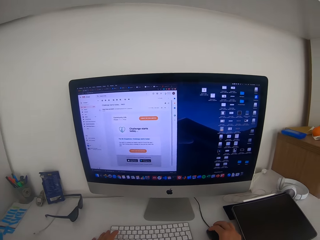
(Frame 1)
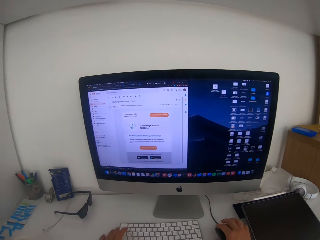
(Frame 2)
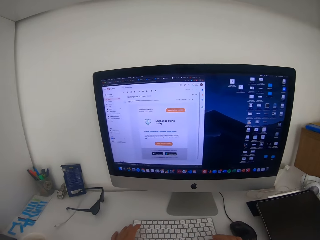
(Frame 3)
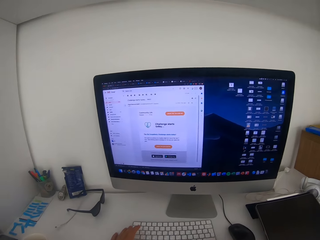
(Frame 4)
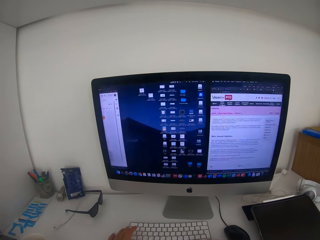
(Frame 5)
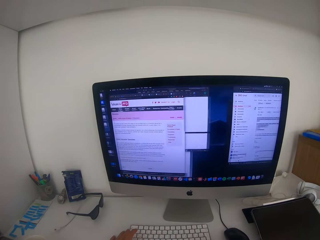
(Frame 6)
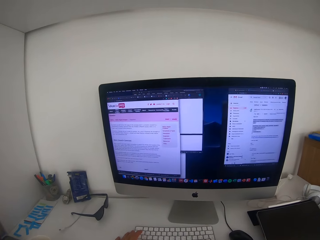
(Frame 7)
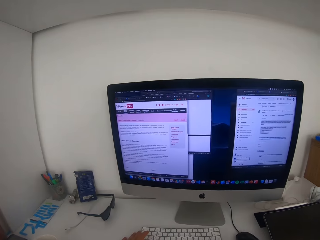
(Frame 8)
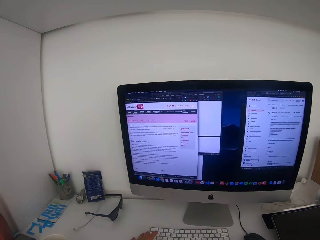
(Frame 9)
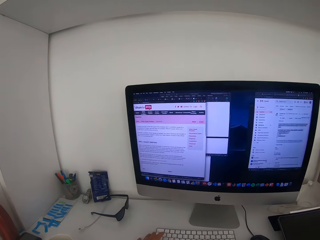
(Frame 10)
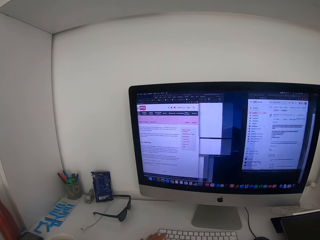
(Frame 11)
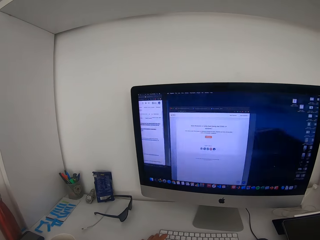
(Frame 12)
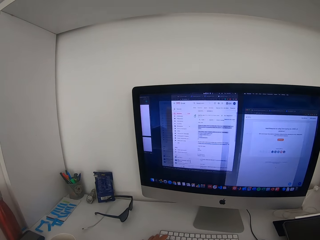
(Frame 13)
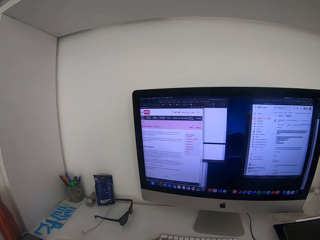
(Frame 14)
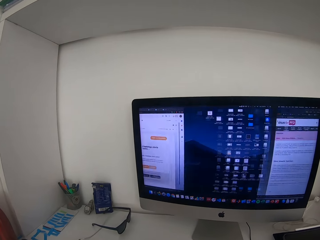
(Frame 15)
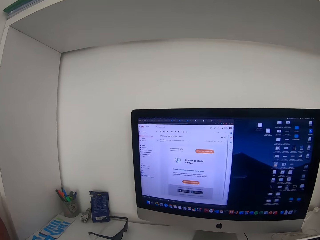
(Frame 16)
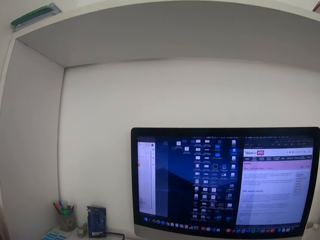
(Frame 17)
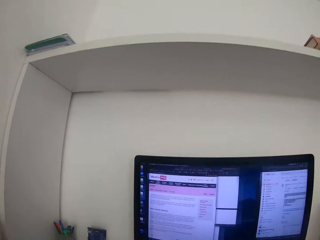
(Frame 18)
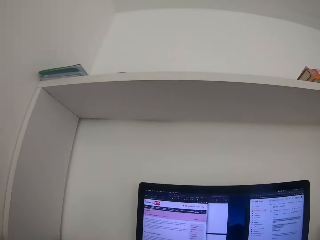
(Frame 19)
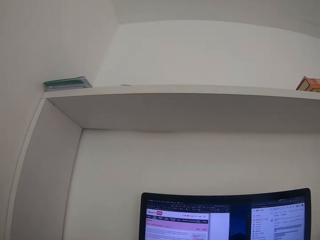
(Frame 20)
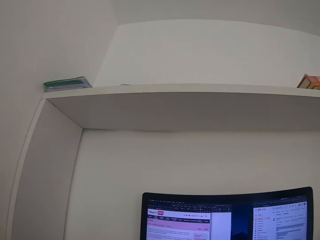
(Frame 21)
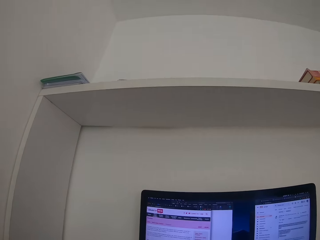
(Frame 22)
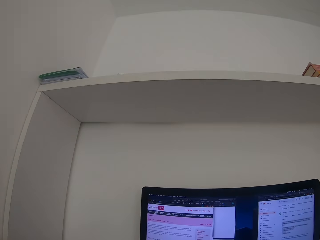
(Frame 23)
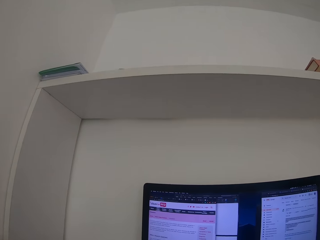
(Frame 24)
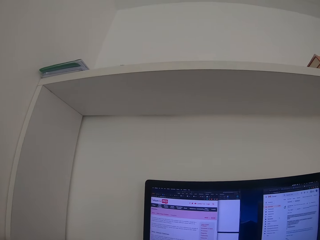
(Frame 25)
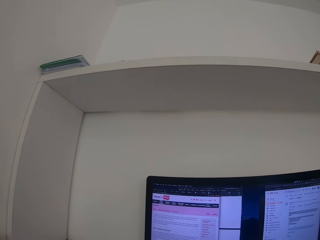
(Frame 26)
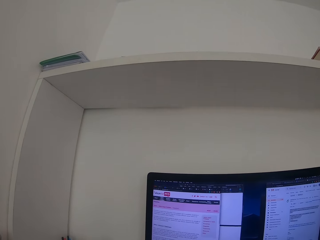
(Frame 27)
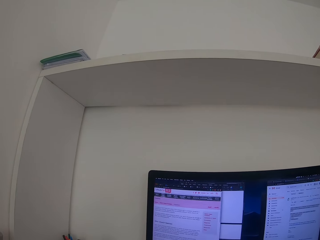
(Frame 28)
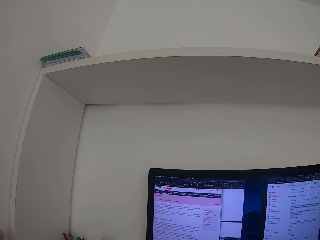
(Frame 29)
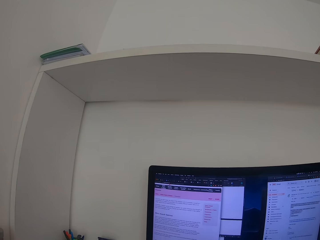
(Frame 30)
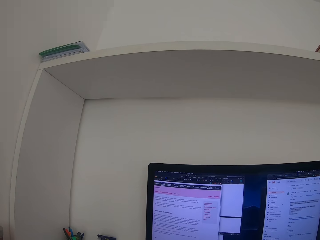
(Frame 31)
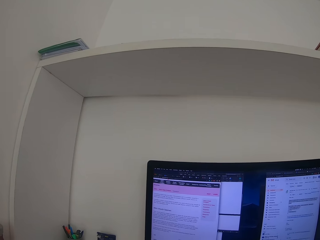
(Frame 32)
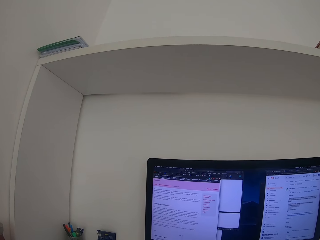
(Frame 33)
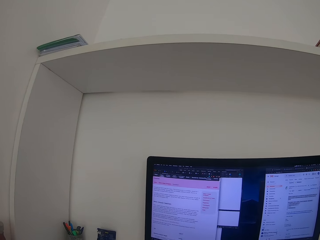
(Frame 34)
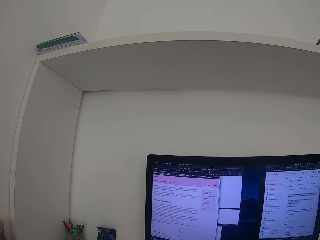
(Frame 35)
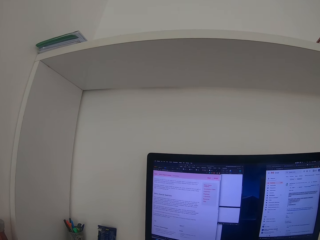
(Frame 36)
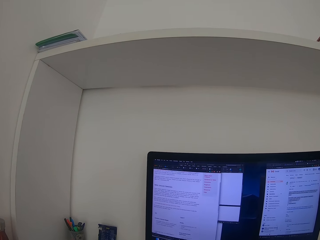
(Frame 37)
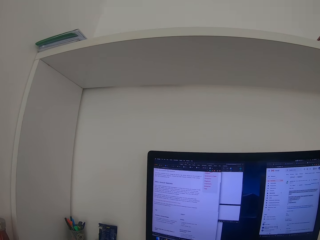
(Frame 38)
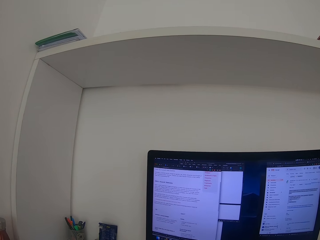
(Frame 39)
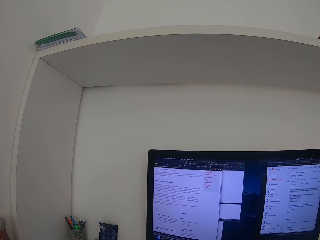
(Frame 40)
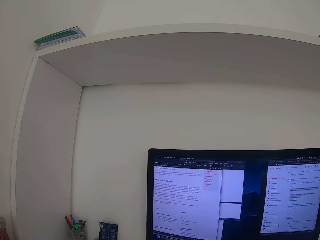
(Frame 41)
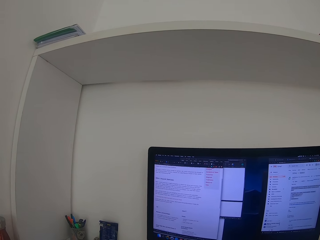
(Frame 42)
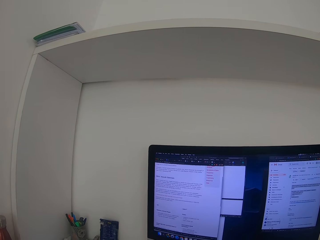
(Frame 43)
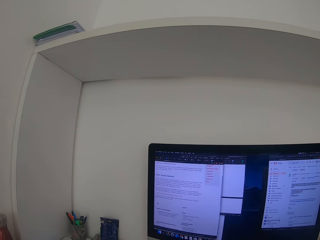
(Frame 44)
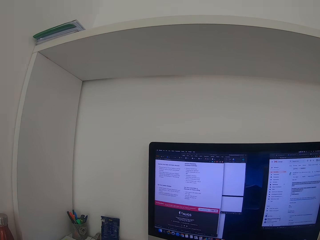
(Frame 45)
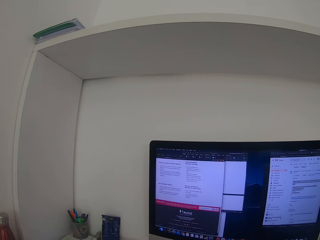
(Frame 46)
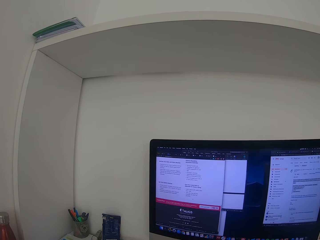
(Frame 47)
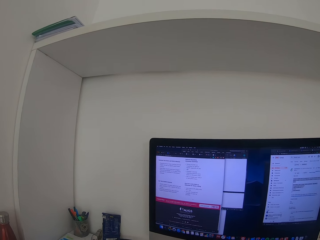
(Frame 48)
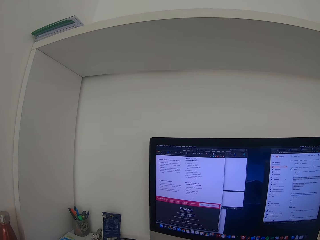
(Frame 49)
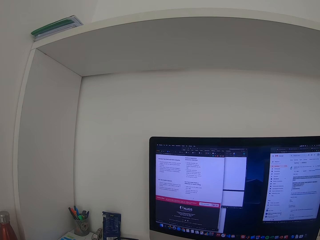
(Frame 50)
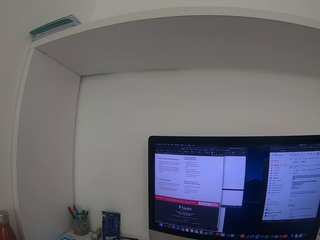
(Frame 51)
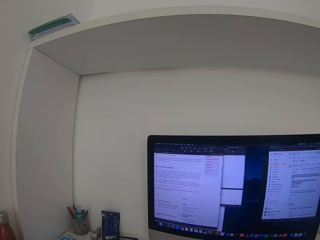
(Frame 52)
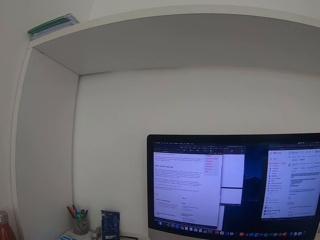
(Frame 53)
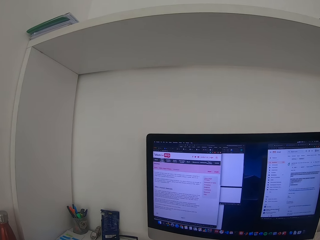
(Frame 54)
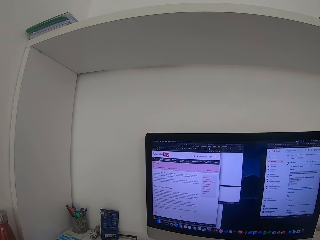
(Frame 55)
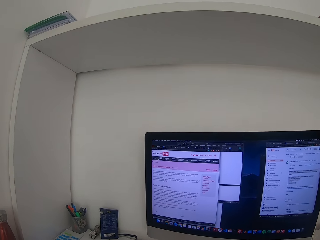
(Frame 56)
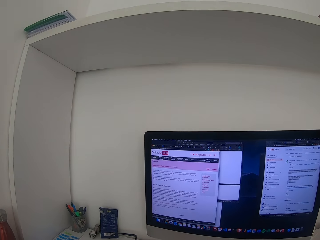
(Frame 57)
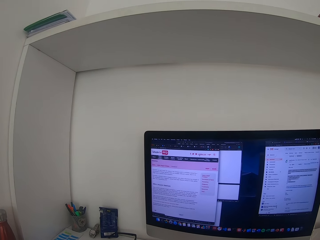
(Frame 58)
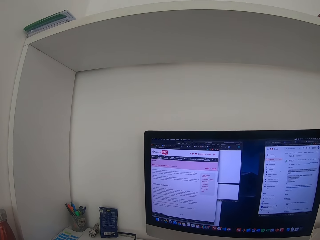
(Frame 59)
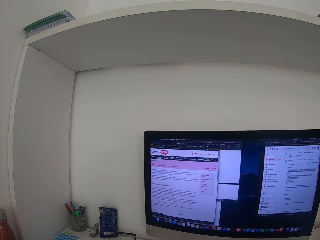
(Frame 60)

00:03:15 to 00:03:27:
The camera wearer opens several windows. He scrolls down his mail.
